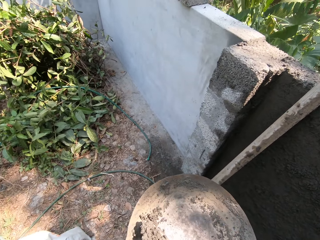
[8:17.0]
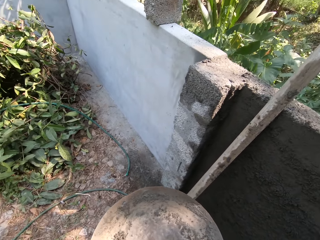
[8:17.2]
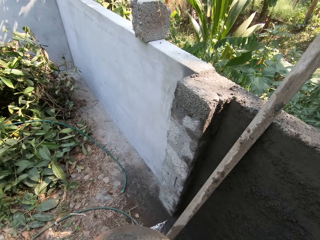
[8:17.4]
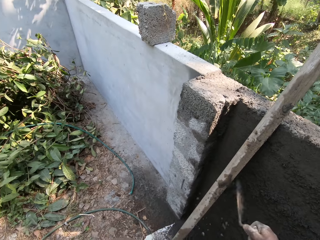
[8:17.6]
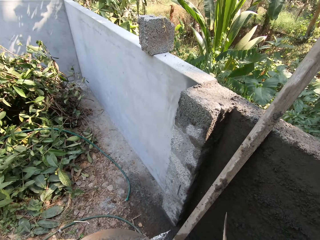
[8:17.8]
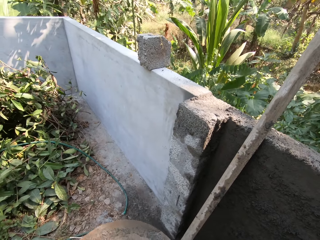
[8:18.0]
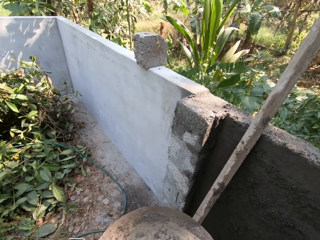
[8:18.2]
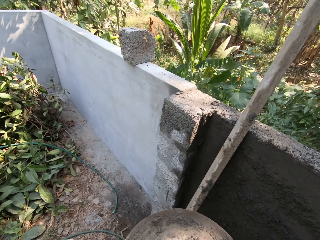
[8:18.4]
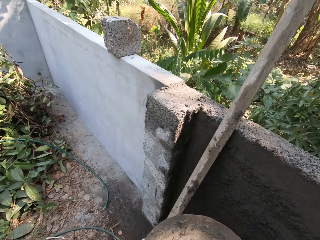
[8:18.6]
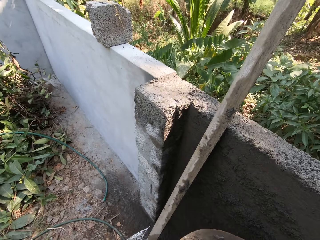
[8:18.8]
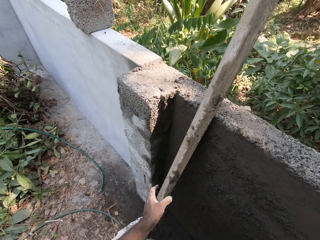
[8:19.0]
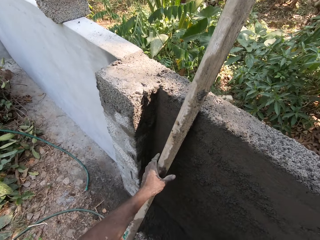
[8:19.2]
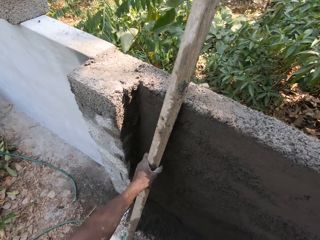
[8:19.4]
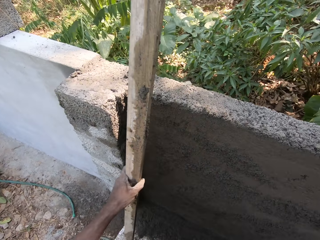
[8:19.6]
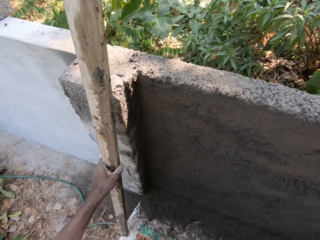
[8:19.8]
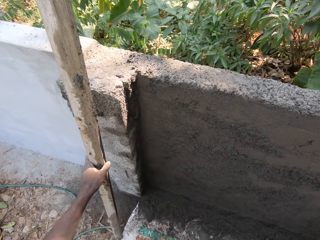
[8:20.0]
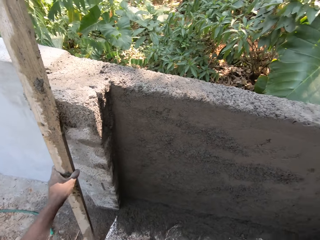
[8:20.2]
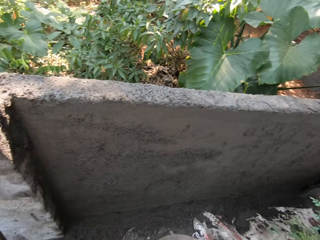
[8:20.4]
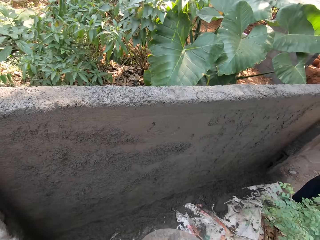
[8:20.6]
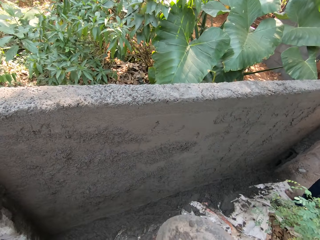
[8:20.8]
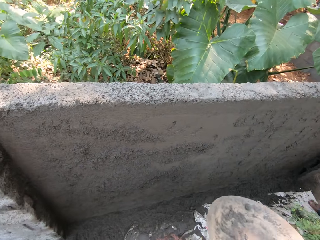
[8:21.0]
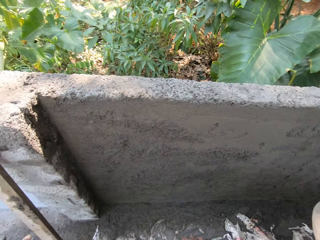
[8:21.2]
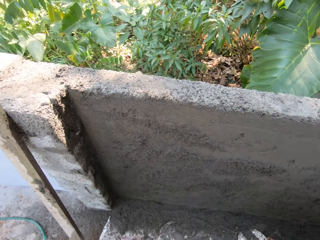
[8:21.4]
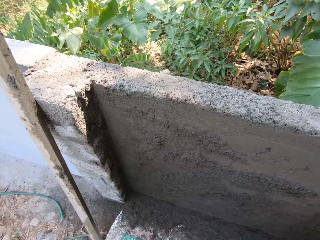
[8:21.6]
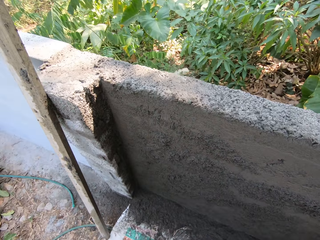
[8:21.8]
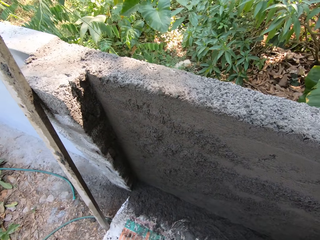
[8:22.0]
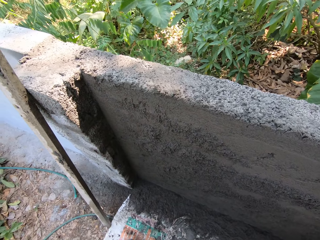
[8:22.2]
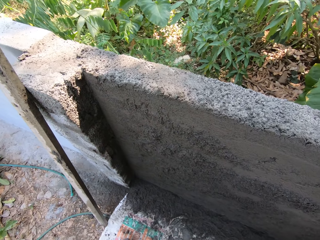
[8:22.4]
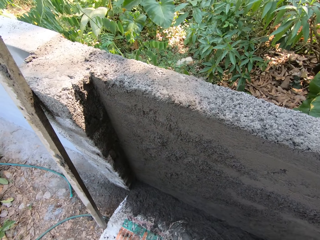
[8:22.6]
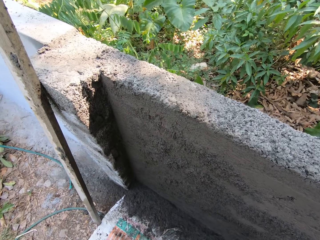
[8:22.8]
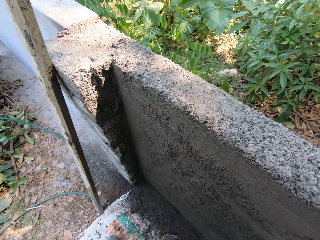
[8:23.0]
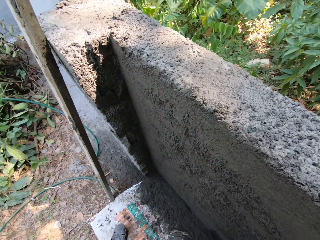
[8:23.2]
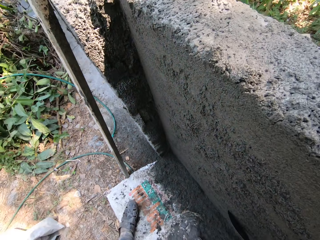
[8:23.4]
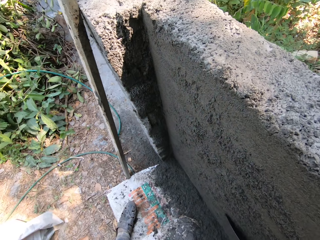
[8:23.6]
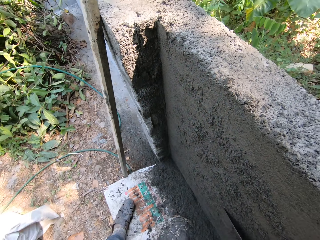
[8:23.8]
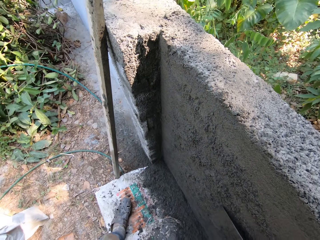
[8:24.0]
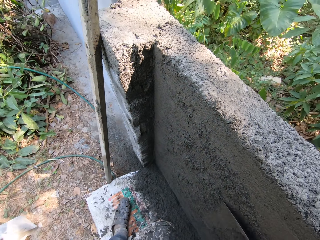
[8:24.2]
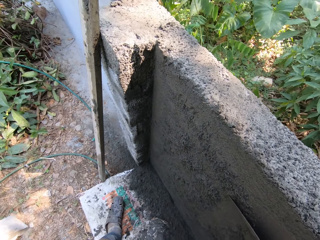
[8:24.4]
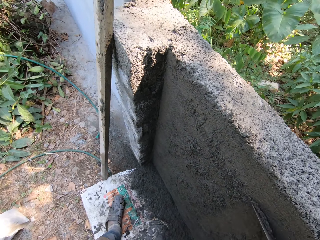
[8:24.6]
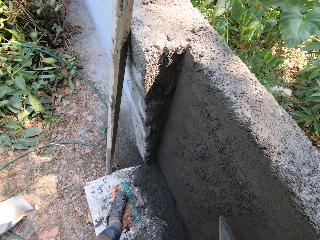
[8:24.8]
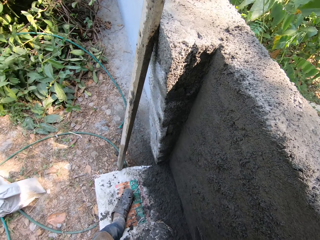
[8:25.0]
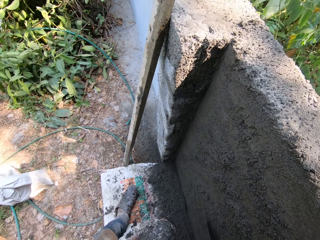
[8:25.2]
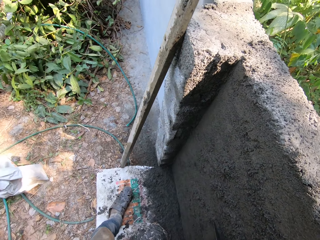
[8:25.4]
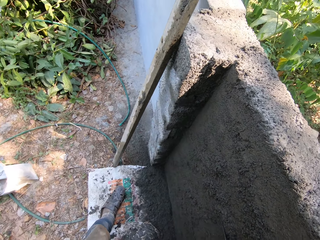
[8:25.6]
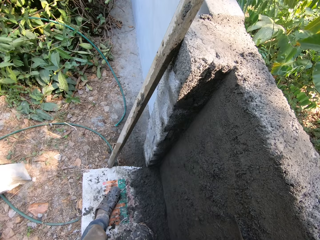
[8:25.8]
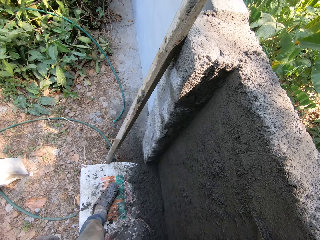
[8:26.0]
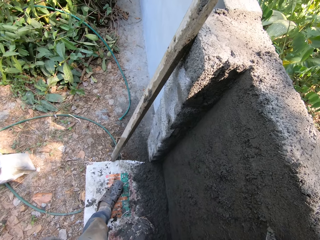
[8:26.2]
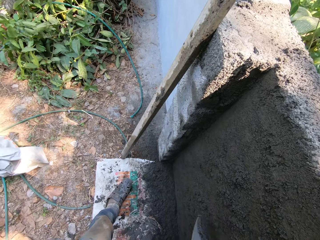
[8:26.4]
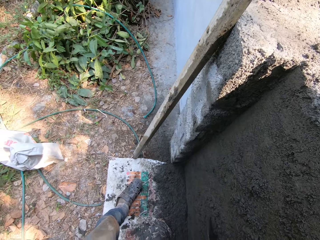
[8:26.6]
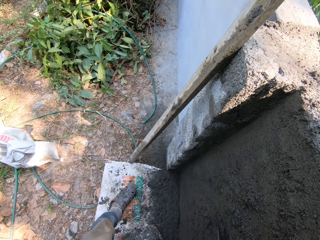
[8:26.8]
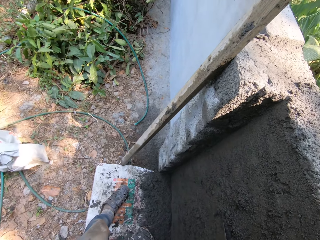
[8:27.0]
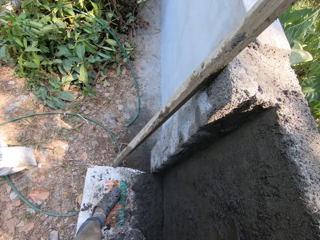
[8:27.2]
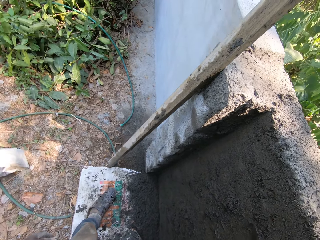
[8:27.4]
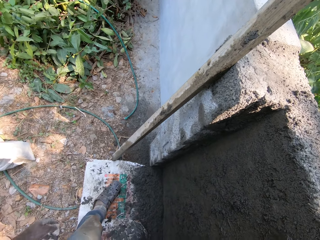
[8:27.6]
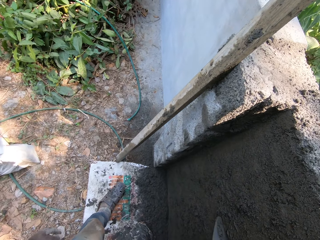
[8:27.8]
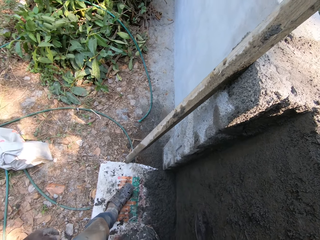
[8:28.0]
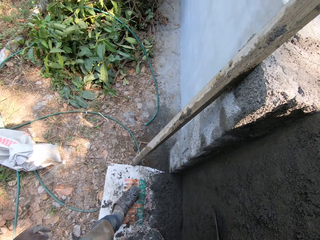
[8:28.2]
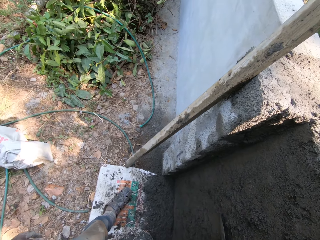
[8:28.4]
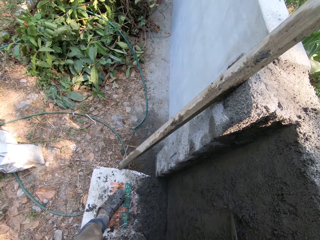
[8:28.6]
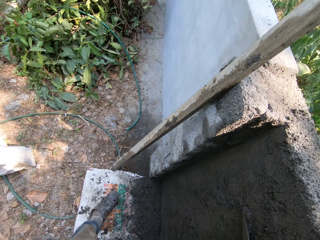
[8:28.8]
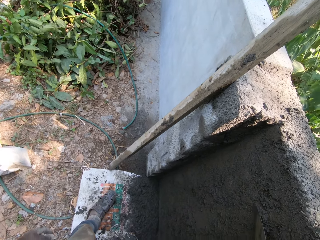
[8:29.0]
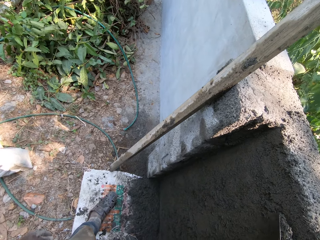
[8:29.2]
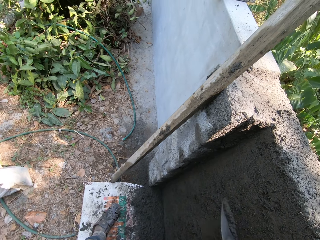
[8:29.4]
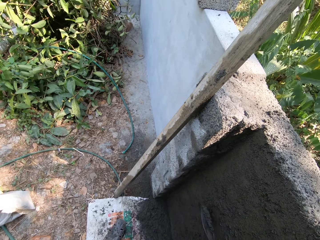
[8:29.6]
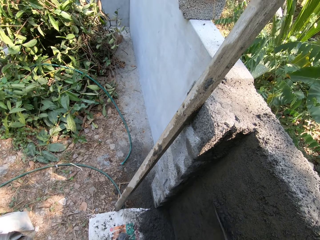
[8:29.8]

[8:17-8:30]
The camera wearer throws the cement on the wall with the trowel in his right hand. He picks up the log of wood from the wall with his left hand. He holds the timber with his left hand. He places the log of wood against the wall with his left hand. He holds the pan in his right hand. He spreads the cement on the wall with the wooden trowel in his right hand.

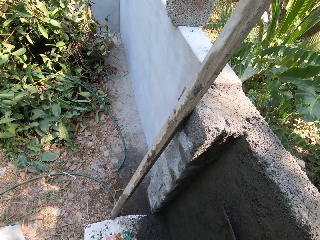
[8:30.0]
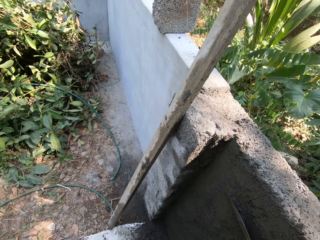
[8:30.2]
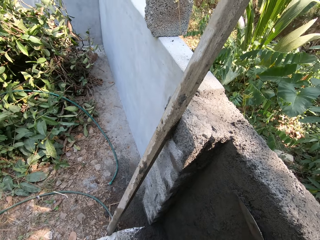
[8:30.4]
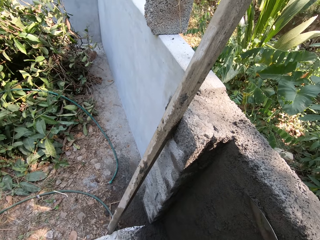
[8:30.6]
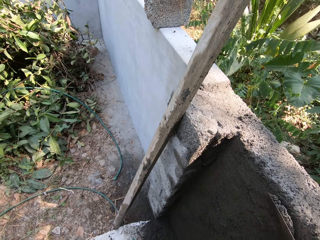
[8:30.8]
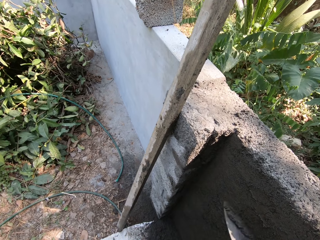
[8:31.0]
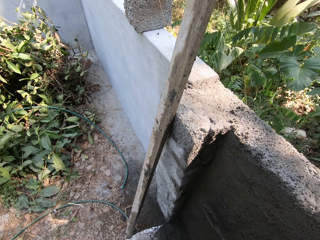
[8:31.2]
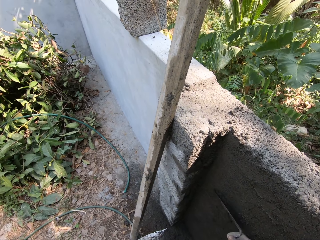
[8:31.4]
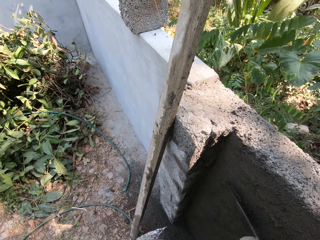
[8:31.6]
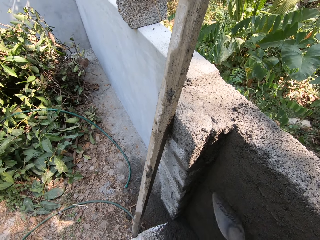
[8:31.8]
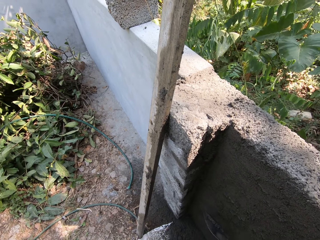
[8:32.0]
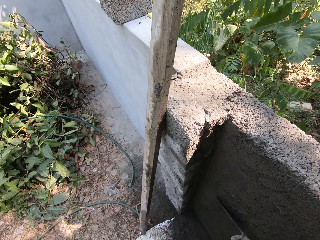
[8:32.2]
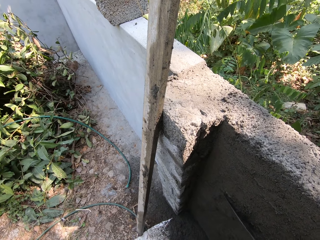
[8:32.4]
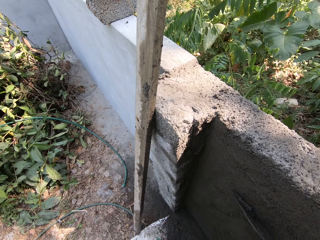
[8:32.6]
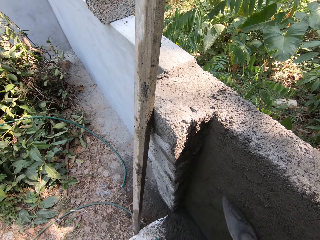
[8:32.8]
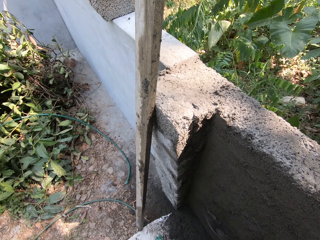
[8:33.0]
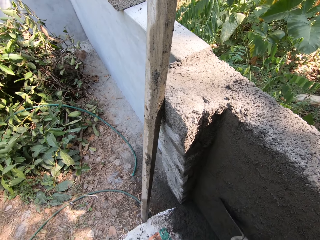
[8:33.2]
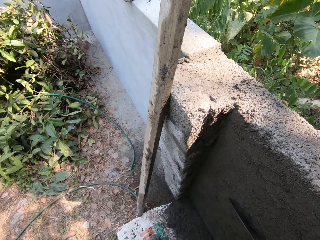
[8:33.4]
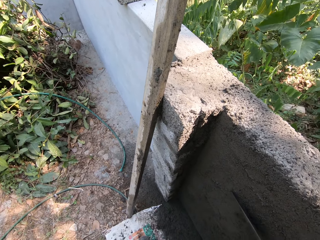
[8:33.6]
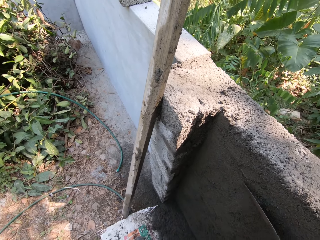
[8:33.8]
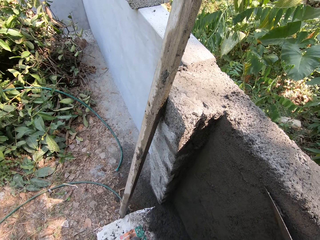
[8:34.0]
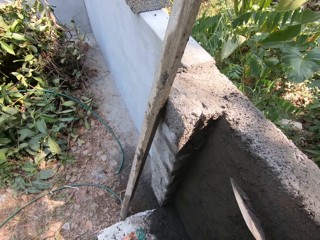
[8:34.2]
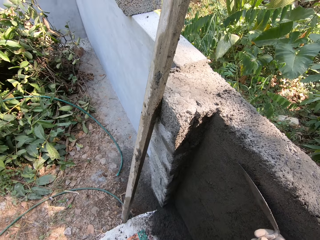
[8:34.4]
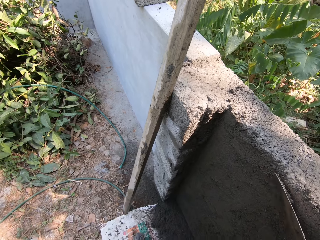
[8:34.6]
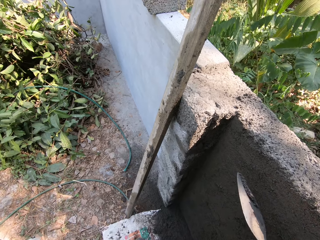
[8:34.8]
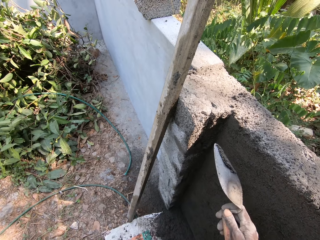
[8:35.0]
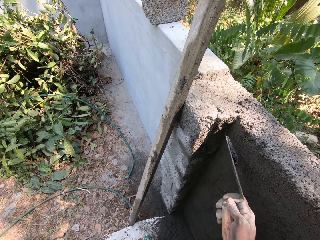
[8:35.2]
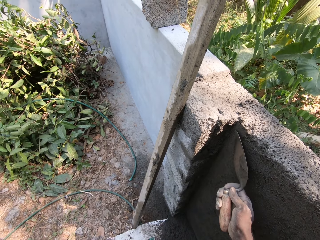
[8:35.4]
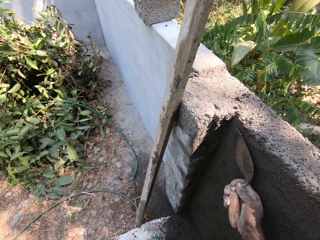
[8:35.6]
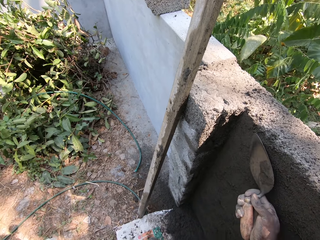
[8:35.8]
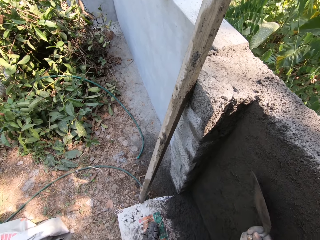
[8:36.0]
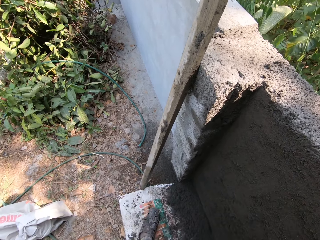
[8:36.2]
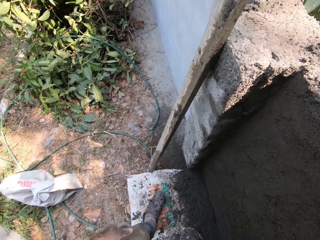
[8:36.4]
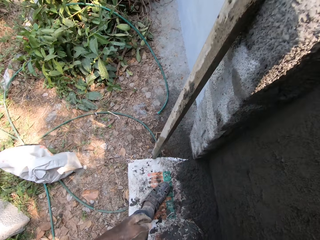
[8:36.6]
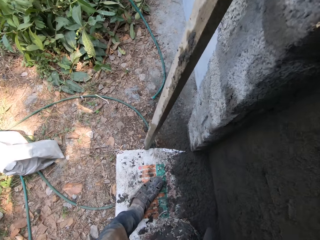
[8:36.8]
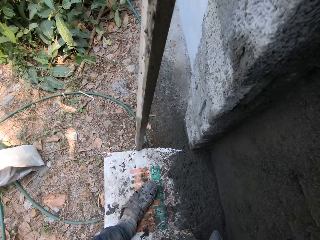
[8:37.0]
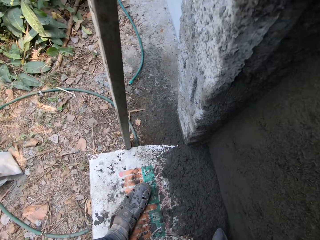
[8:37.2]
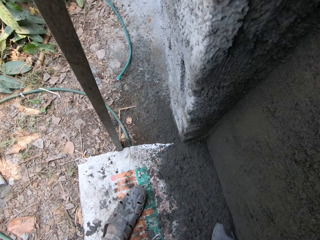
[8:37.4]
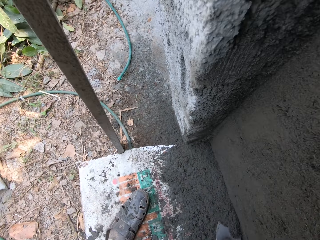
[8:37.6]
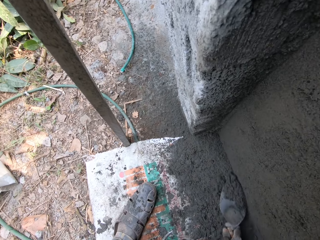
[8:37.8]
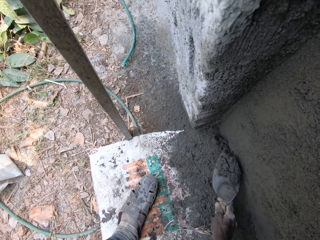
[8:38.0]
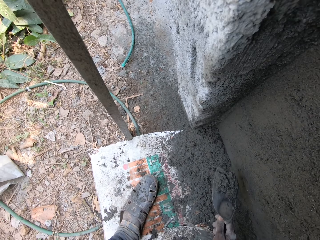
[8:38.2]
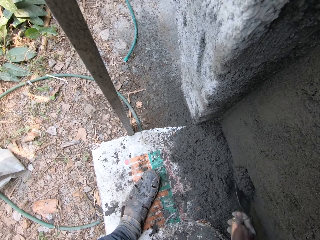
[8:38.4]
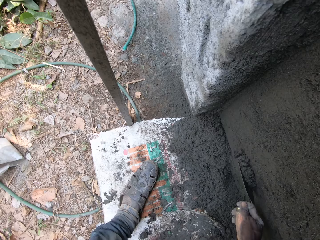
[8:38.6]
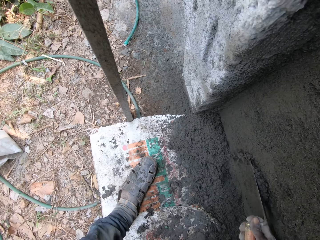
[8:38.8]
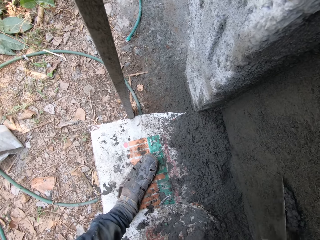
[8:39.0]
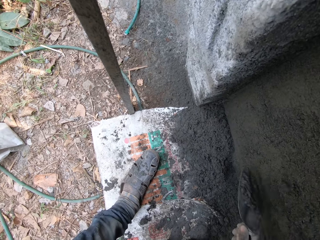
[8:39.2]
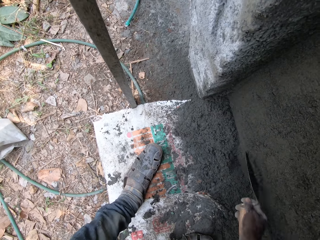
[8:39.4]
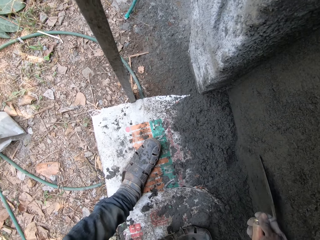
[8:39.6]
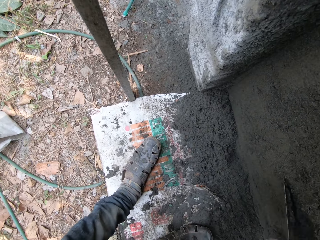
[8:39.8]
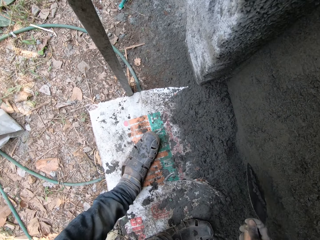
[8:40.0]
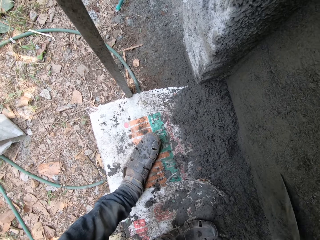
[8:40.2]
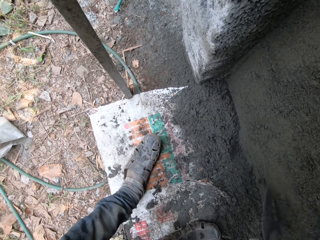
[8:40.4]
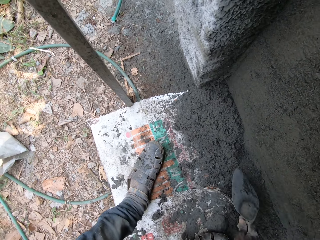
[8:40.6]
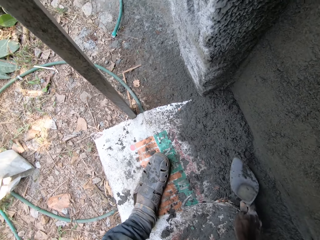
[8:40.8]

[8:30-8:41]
The camera wearer packs cement from a tarp on the ground with the wooden trowel in his right hand. He spreads the cement on the wall with the trowel in his right hand.
